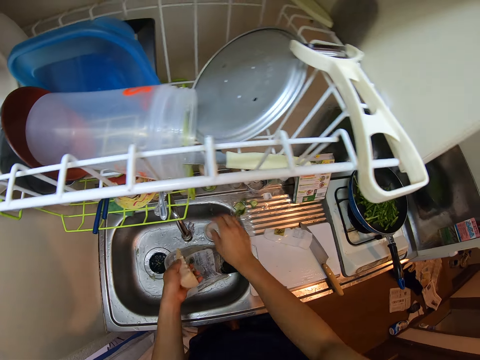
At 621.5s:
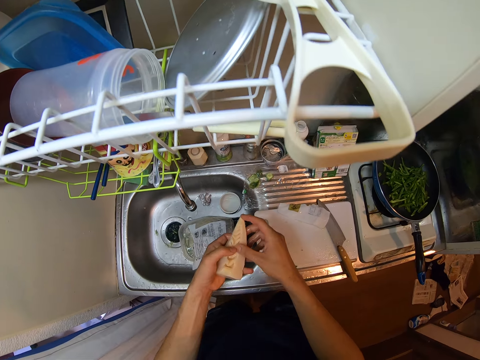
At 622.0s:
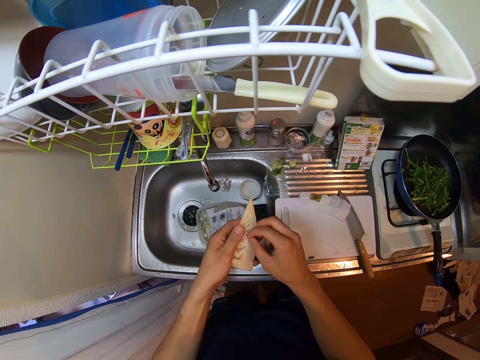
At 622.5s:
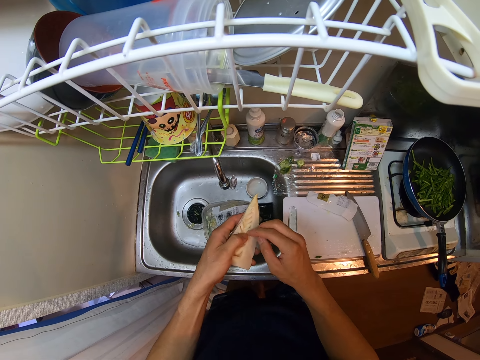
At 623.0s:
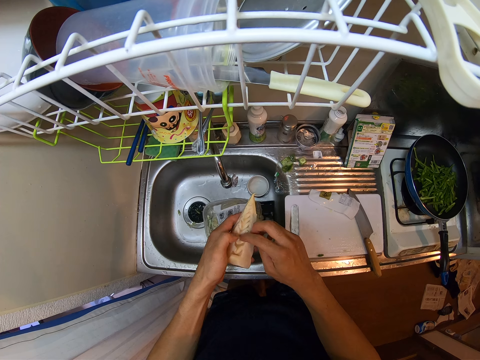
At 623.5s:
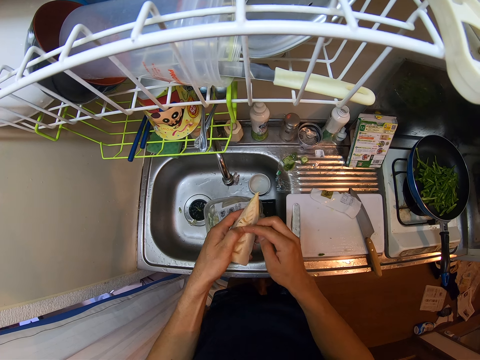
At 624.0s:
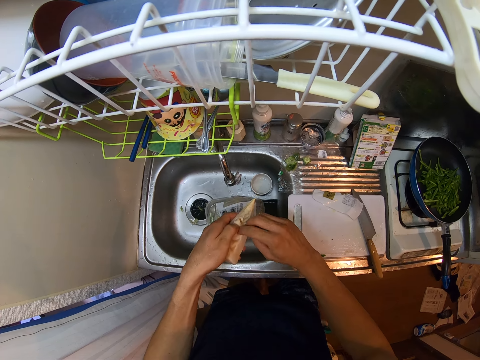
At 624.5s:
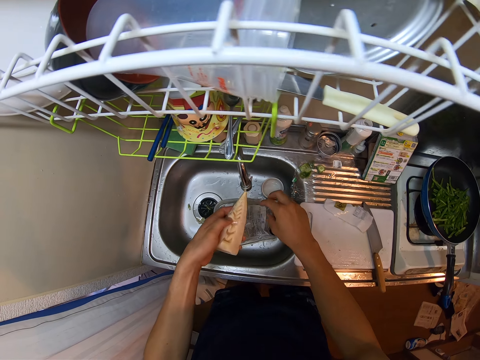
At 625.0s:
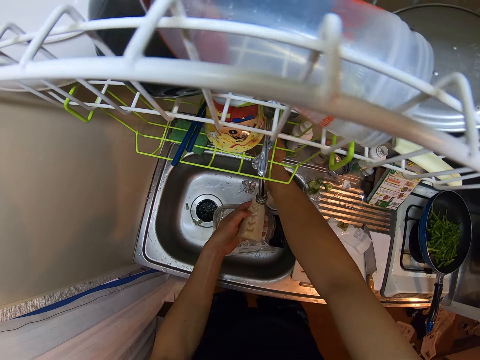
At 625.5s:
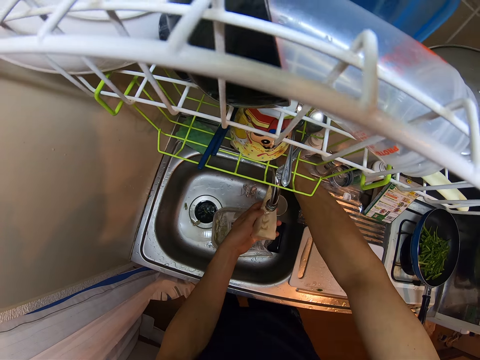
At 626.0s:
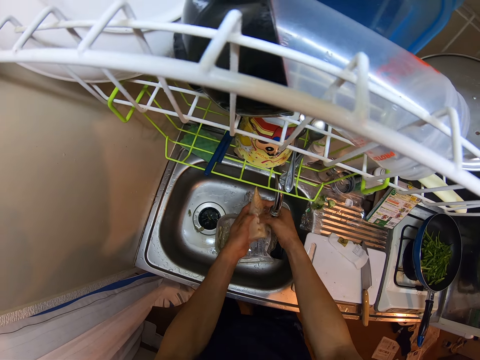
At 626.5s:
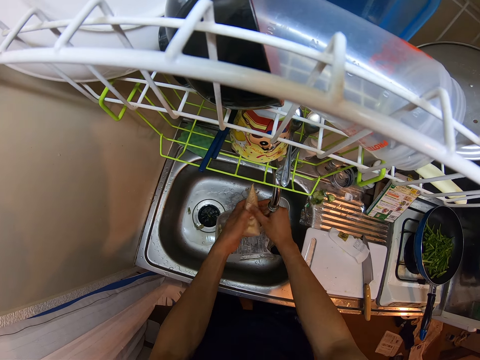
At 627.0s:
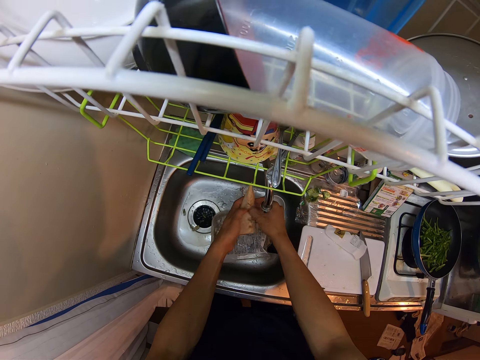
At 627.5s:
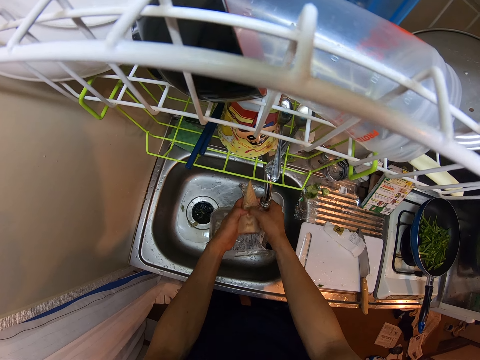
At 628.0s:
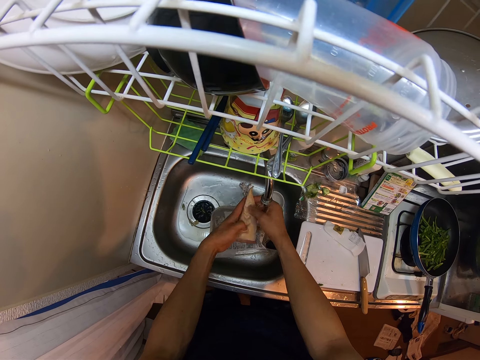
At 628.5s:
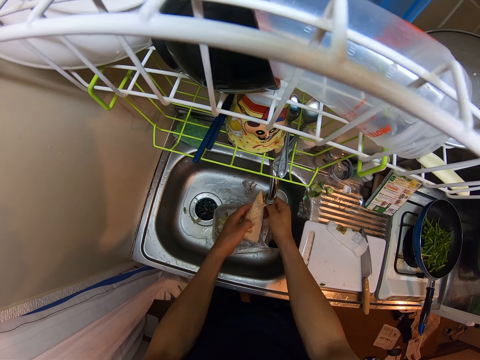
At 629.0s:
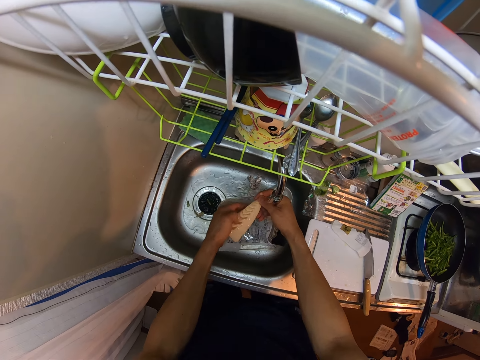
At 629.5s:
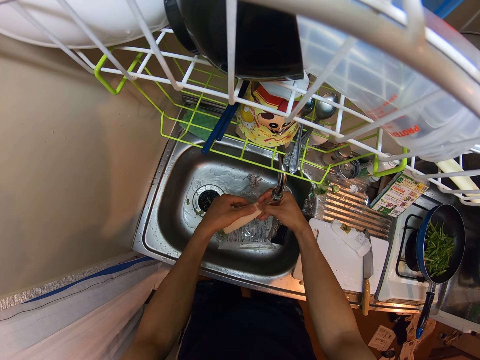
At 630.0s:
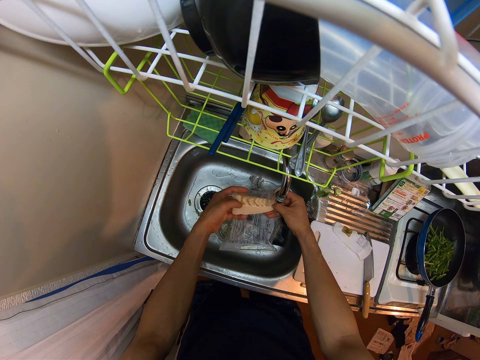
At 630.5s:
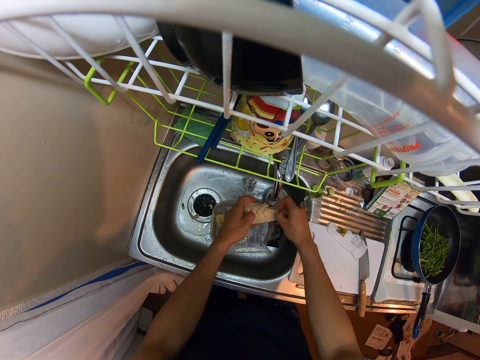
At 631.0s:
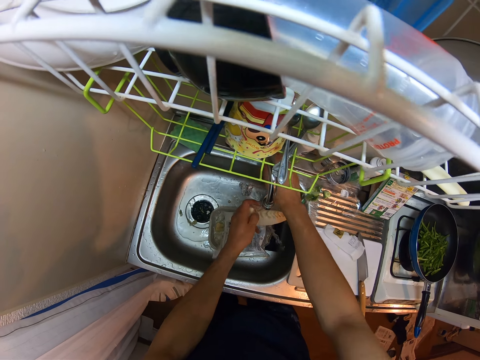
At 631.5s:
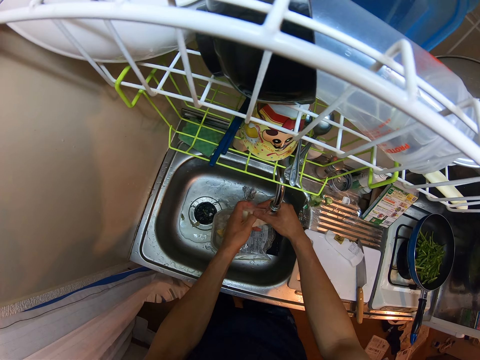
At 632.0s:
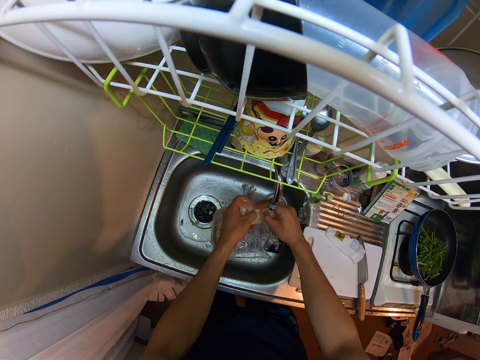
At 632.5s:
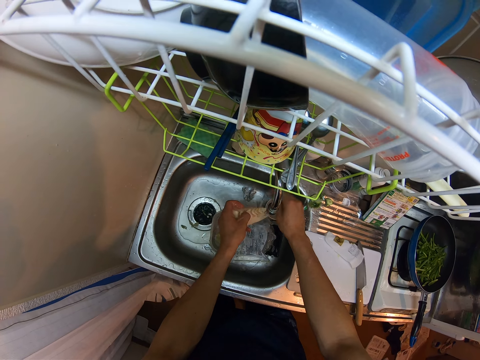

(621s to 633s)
The camera wearer closes the water tap. He removes dirt from the cheese with his hands. He stares at something. He rinses the cheese with the tap water. He opens the water tap.

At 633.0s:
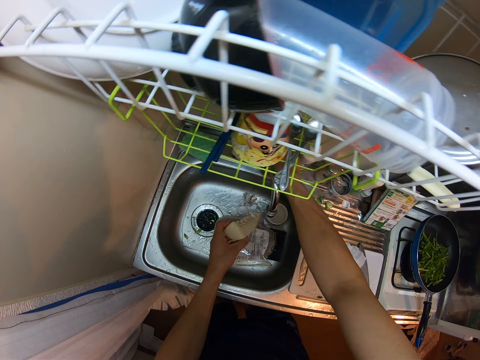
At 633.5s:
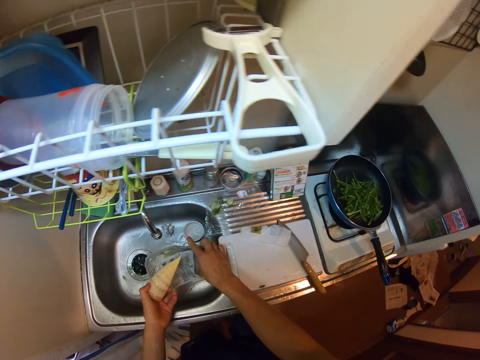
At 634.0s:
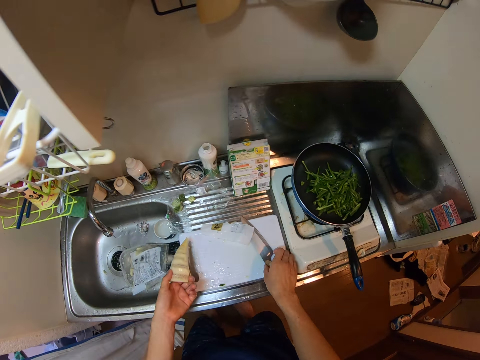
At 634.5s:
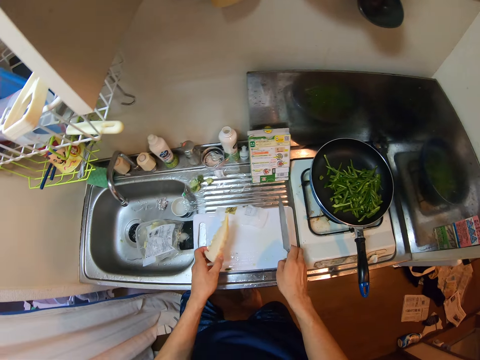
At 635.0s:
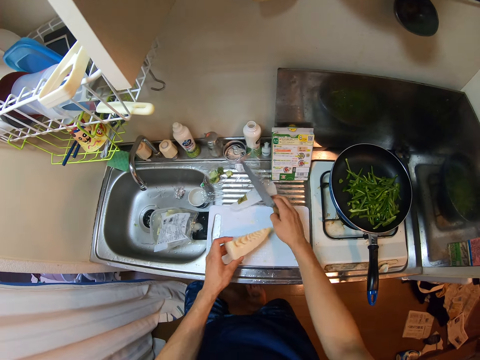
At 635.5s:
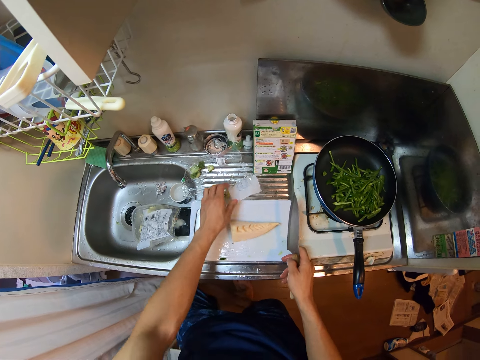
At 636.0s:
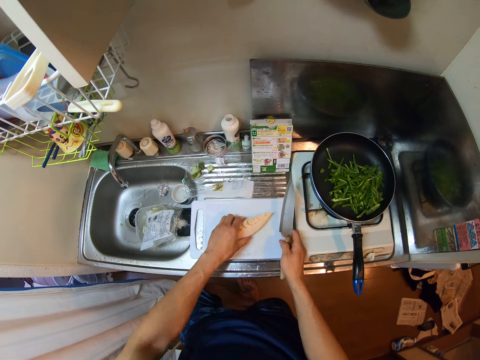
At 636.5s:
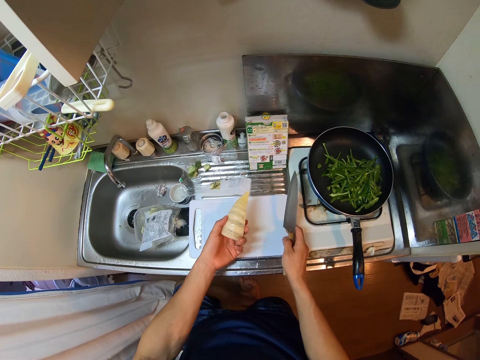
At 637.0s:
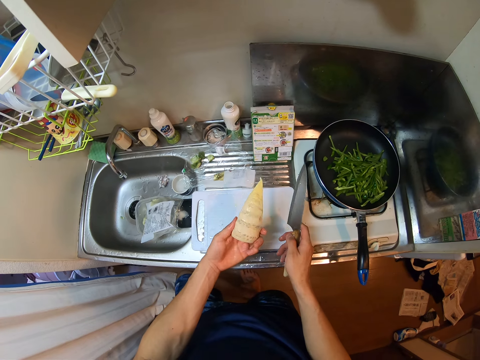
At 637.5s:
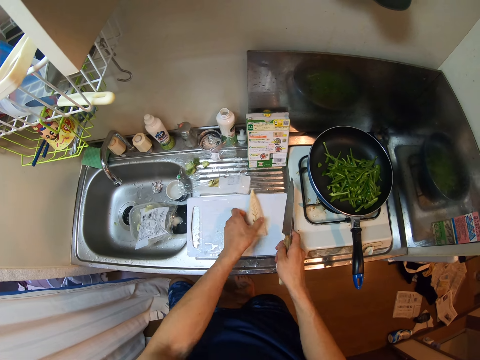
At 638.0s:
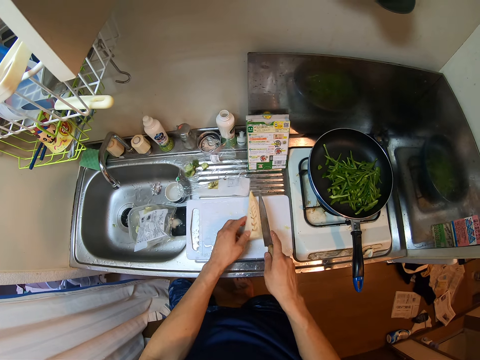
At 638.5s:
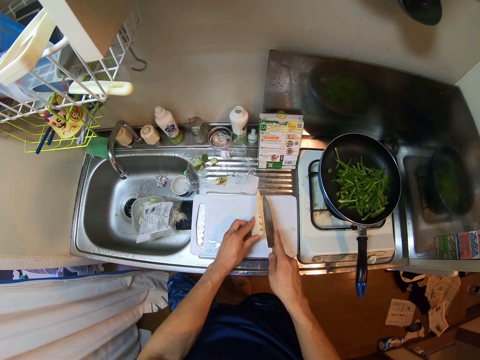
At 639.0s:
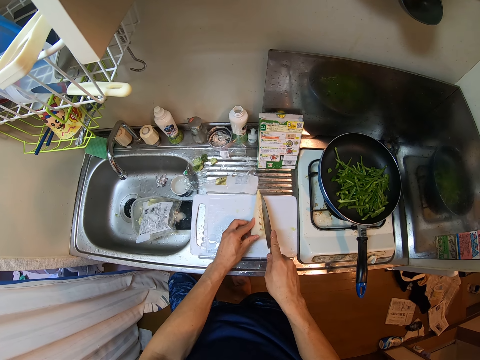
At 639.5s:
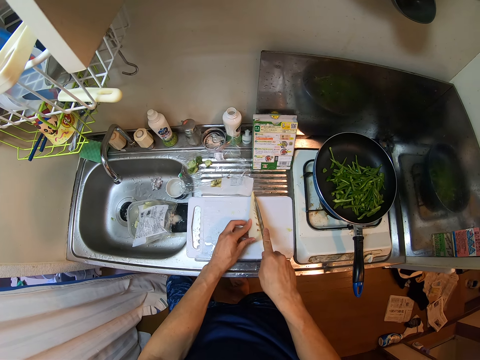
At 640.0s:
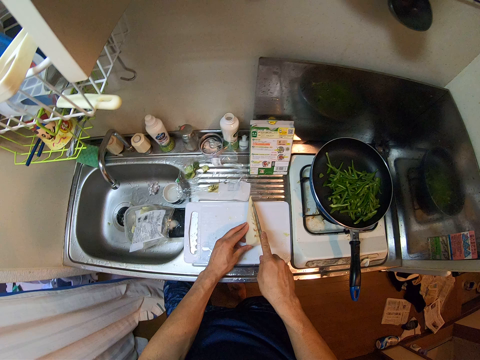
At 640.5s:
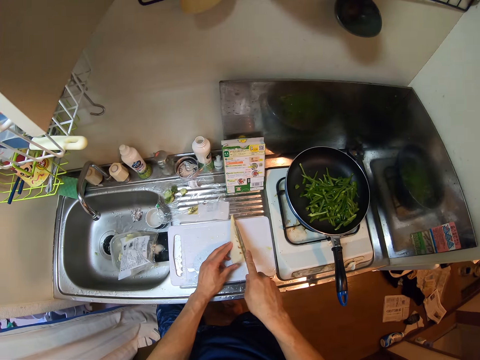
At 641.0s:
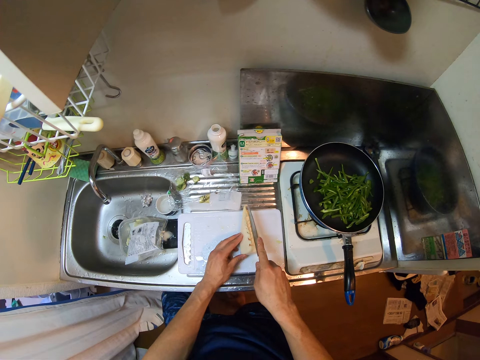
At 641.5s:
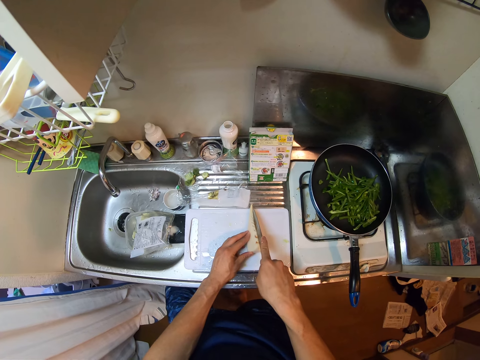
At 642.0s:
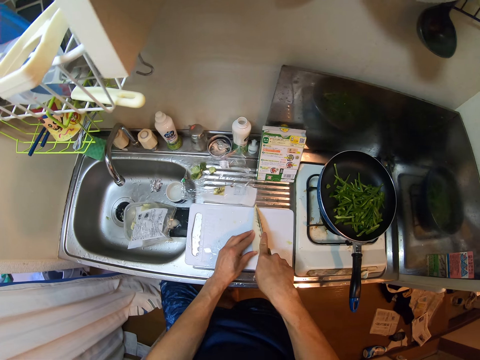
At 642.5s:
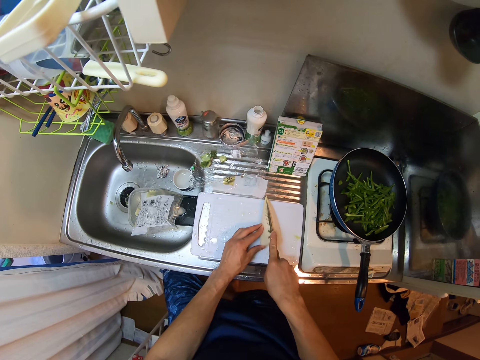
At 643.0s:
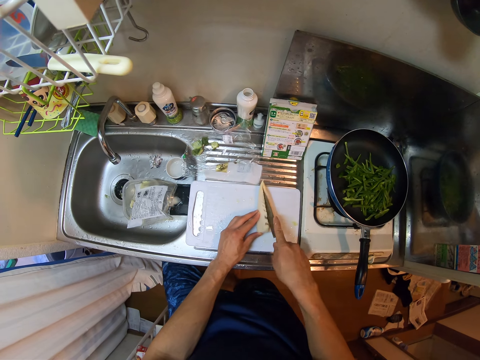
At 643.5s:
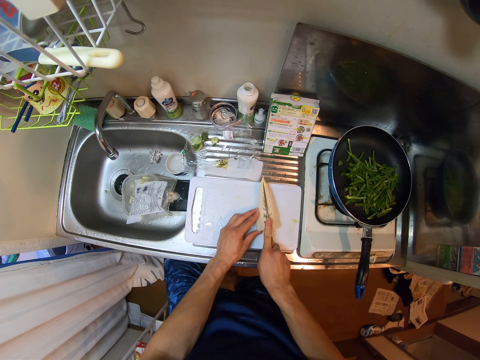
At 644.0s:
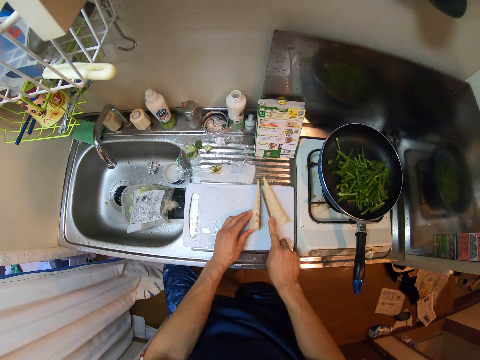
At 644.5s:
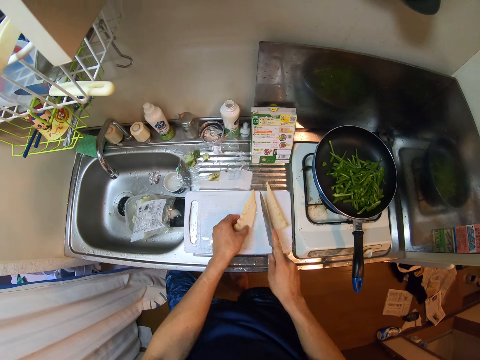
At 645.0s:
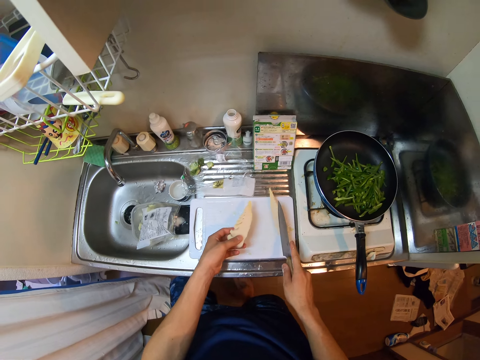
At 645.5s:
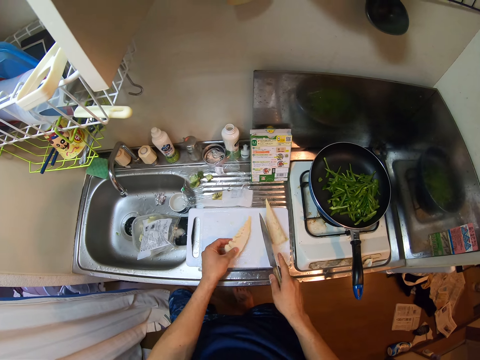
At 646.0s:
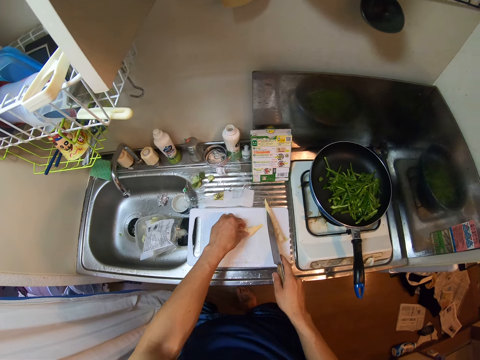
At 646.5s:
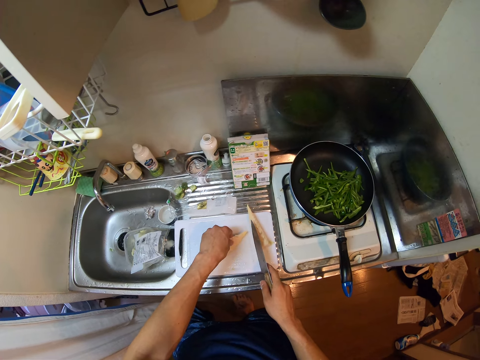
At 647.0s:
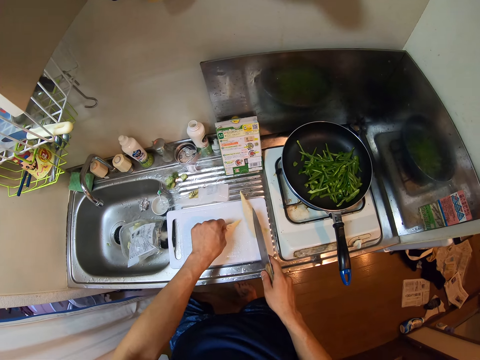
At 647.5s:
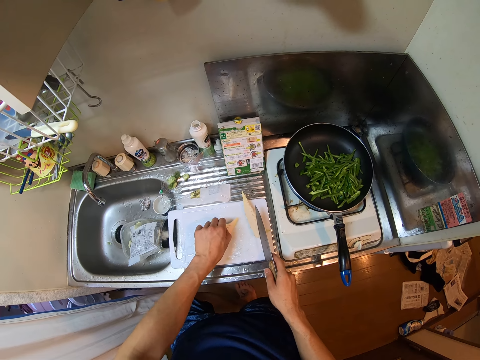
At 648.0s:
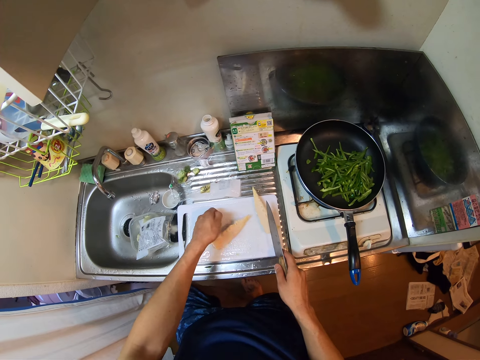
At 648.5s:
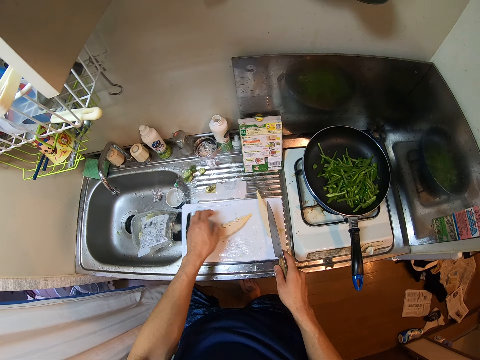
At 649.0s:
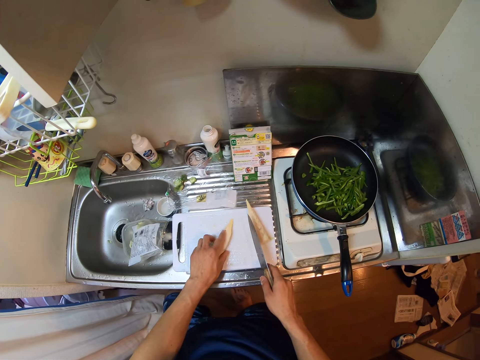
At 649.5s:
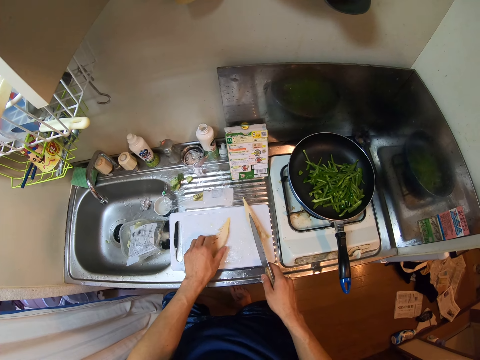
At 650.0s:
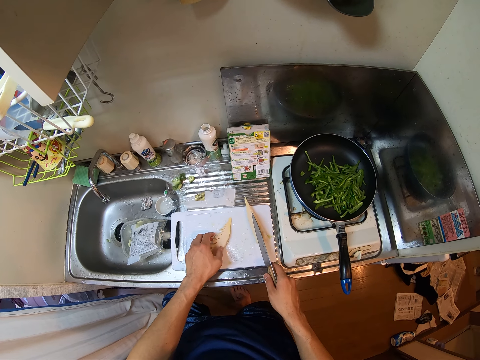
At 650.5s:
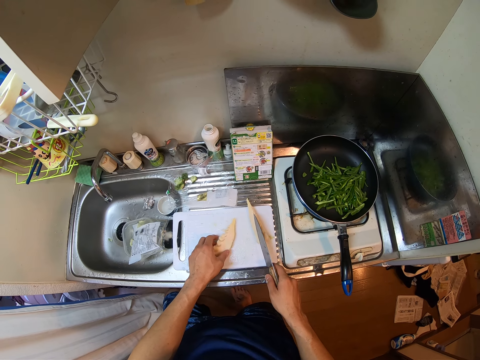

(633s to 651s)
The camera wearer closes the water tap. He picks up the knife from the cutting board with his right hand. He drops the cheese on the cutting board. He removes a nylon from the top of the cutting board with his right hand. He picks up the cheese from the cutting board. He stares at something. He drops the cheese on the cutting board. He divides the cheese on the cutting board into half with the knife. He stares at something. He removes dirt from one part of the cheese with his left hand.
